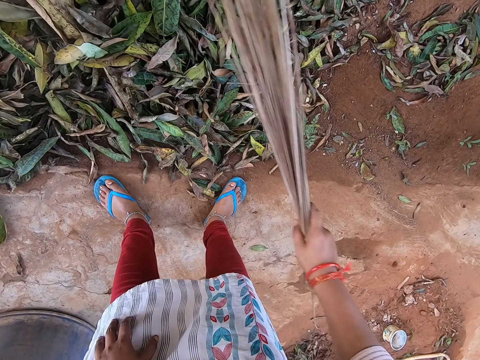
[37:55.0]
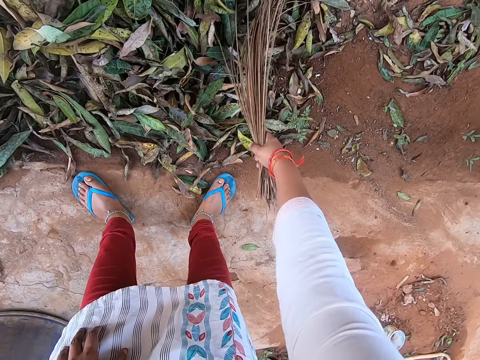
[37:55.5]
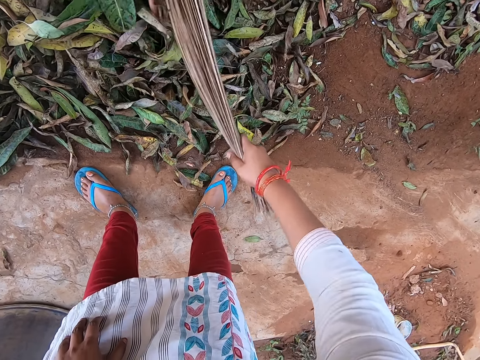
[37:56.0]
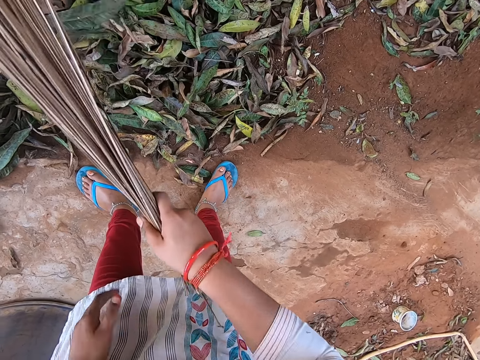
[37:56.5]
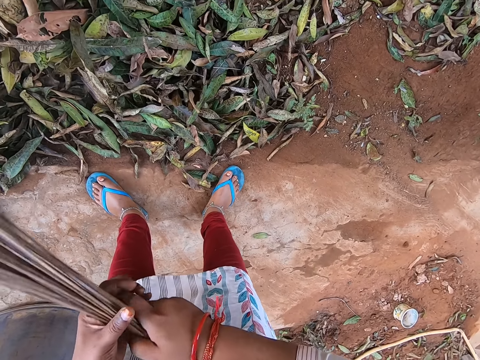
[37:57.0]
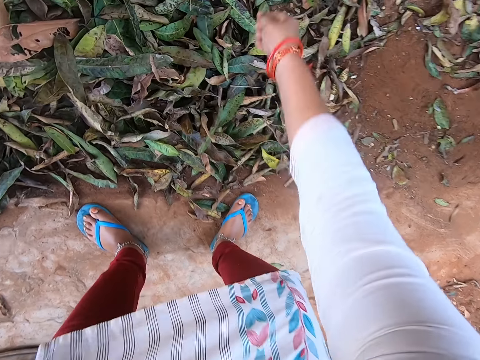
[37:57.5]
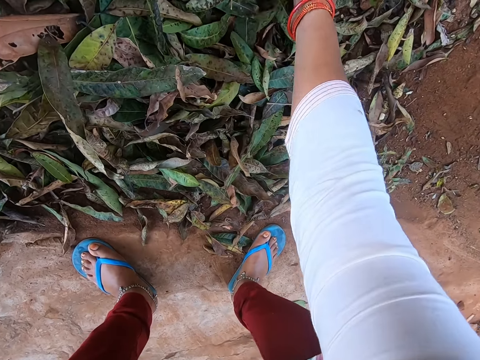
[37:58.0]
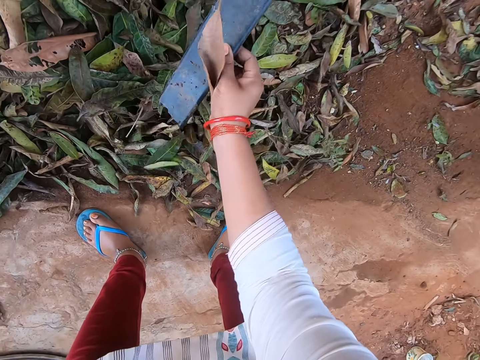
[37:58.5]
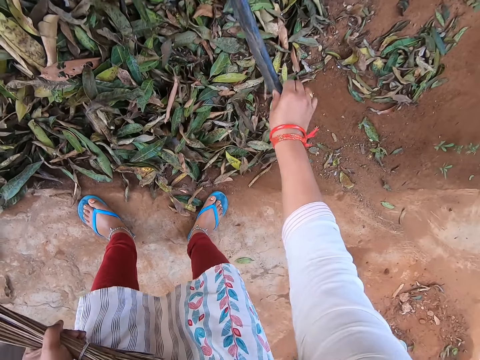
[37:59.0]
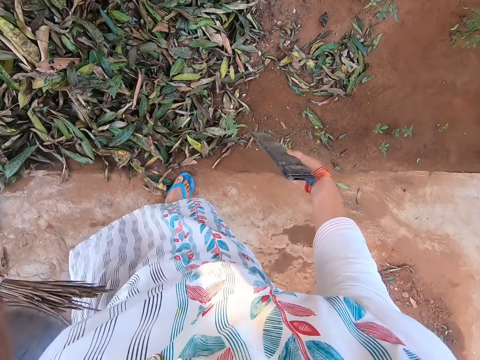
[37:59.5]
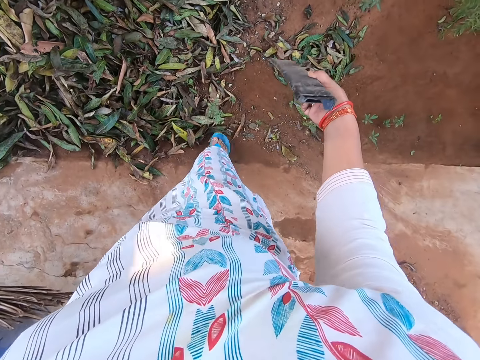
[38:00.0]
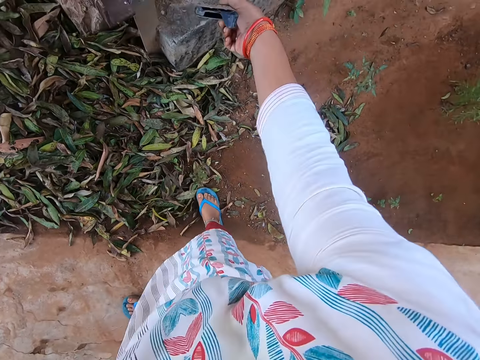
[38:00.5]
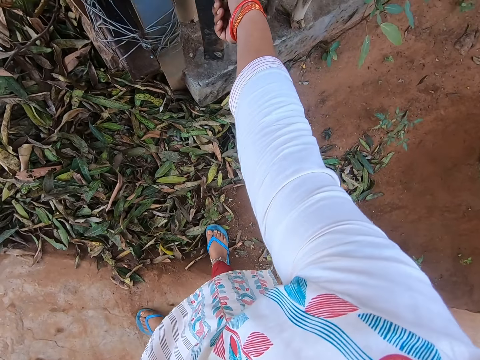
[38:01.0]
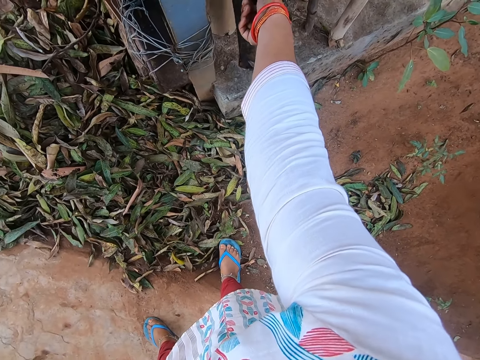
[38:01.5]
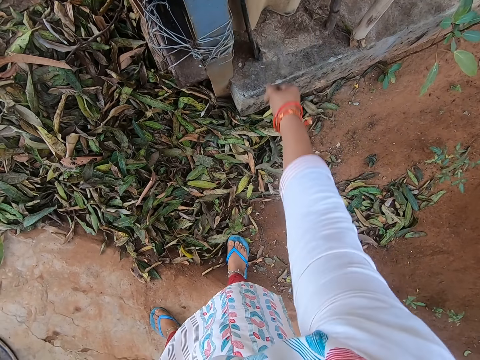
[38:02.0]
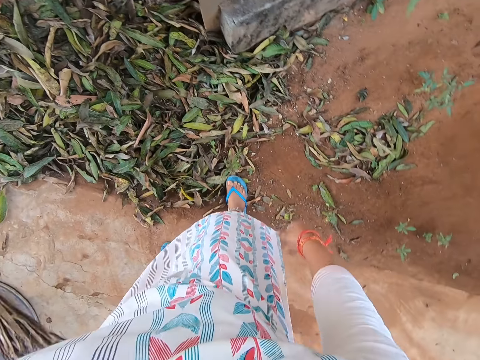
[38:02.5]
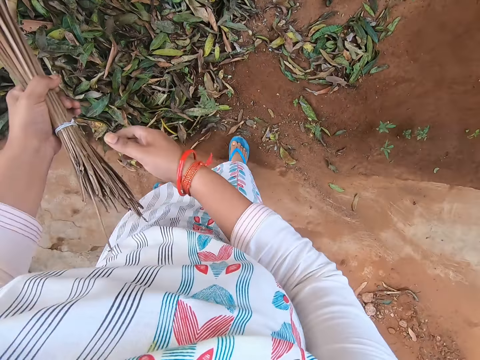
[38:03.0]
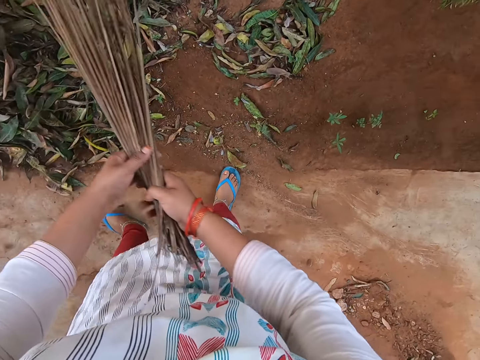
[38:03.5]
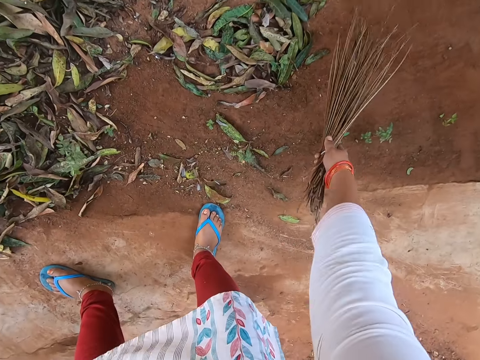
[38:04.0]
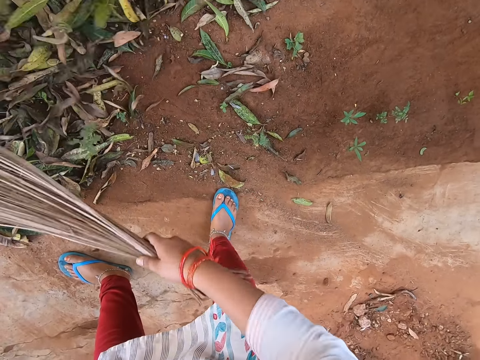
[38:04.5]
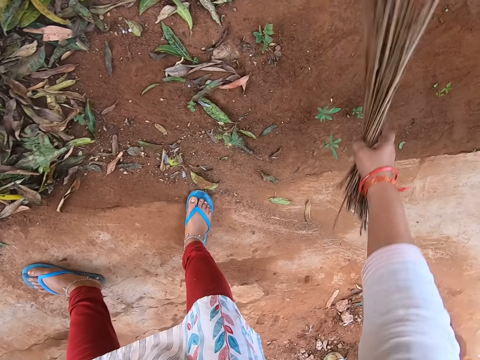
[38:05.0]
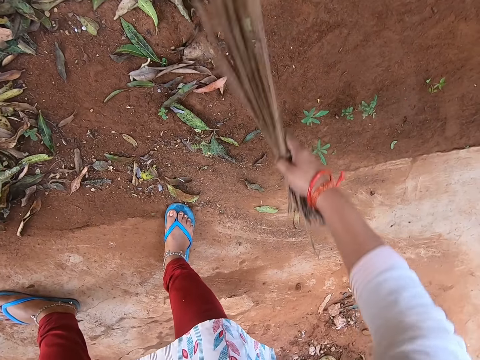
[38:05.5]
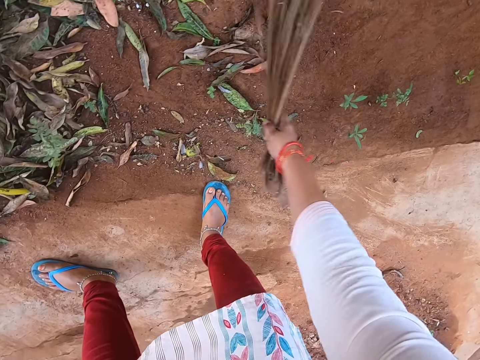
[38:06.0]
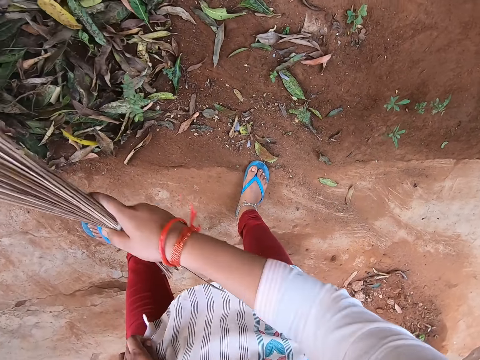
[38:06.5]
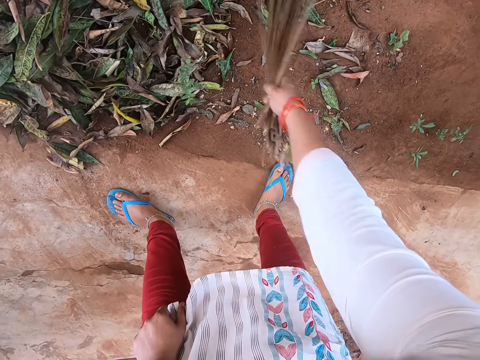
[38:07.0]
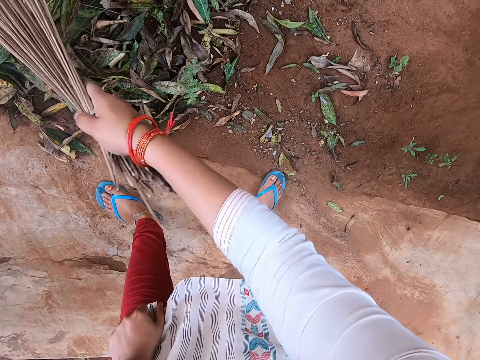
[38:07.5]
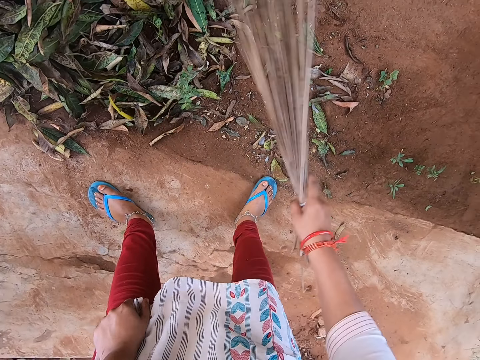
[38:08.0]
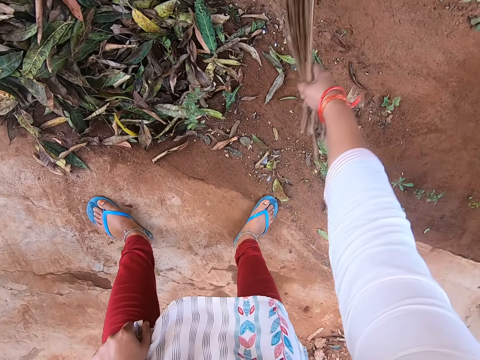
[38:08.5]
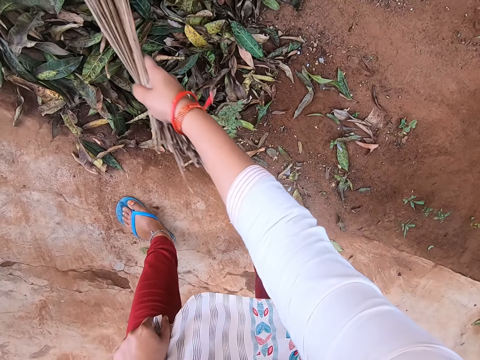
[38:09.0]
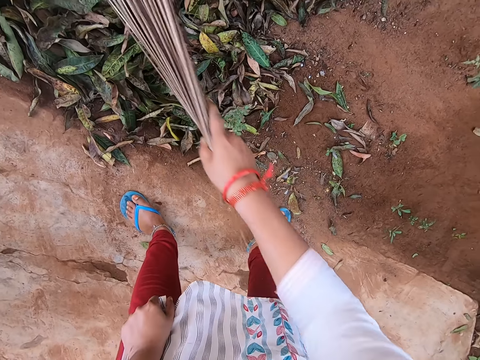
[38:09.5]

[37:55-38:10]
The camera wearer passes the broom from her right hand to her left hand. She removes a plastic panel from the heap of leaves with her right hand. She puts the plastic panel on a concrete surface with her right hand. She takes the broom from her left hand with her right hand. She sweeps leaves on the ground into the heap of leaves on the ground with the broom in her right hand.

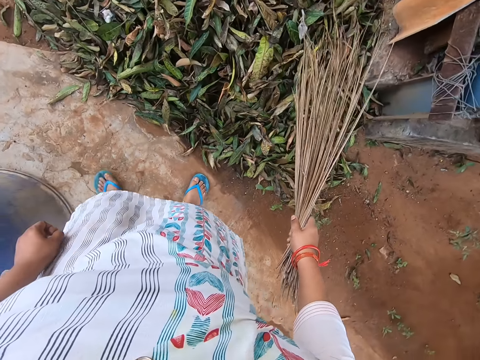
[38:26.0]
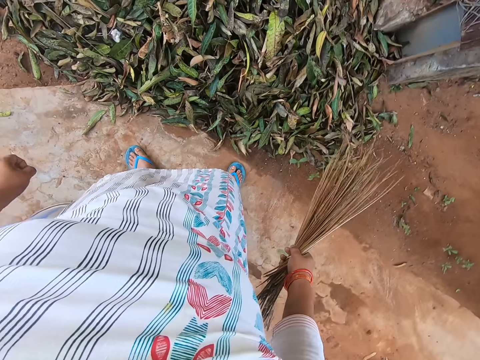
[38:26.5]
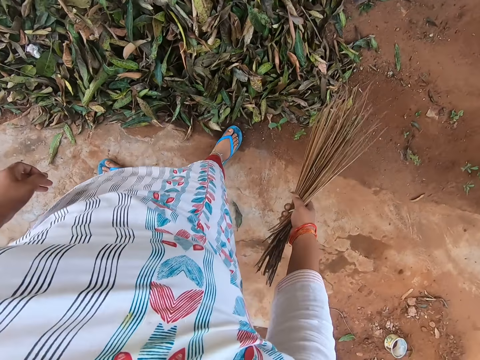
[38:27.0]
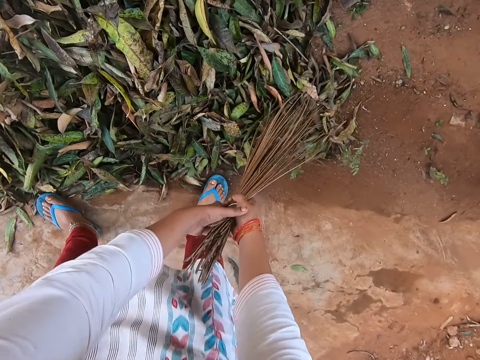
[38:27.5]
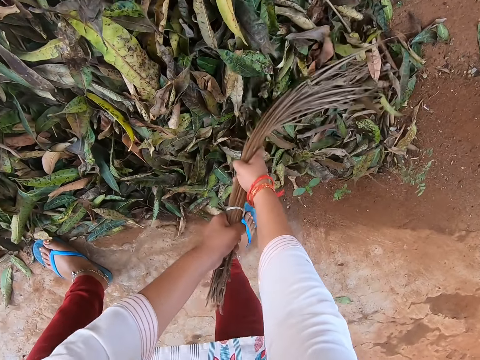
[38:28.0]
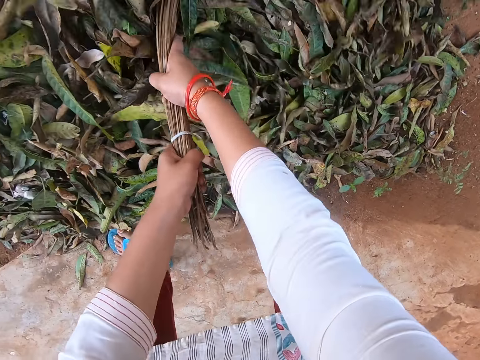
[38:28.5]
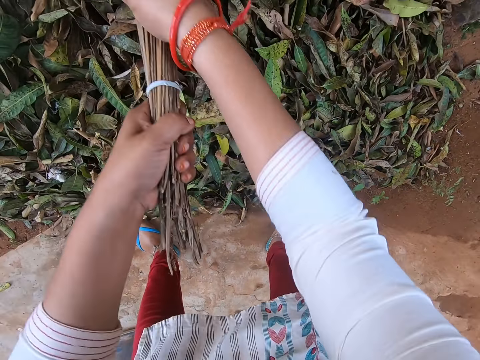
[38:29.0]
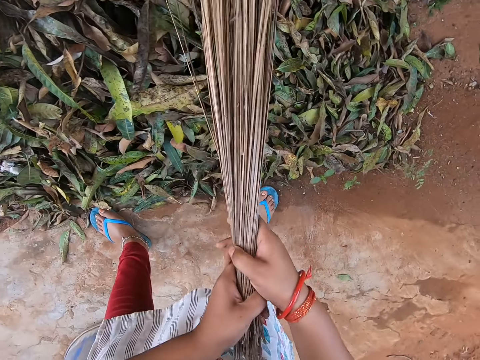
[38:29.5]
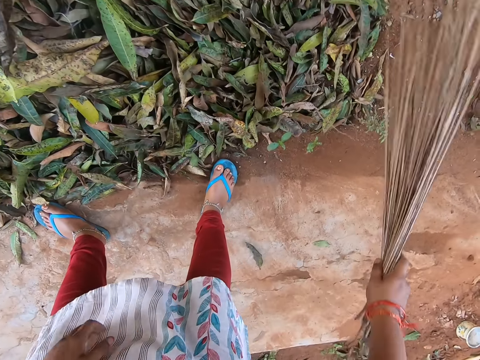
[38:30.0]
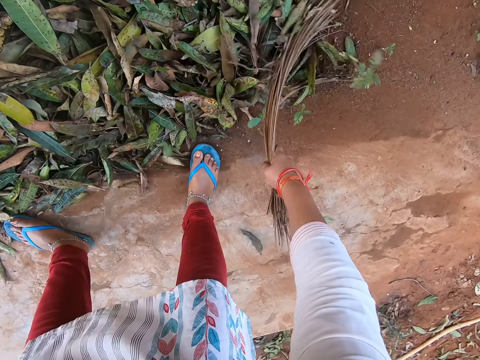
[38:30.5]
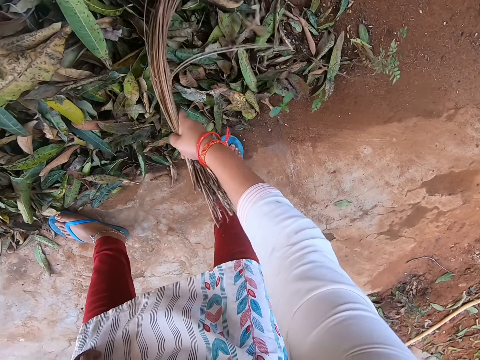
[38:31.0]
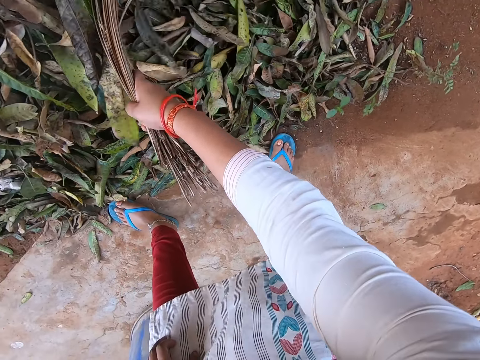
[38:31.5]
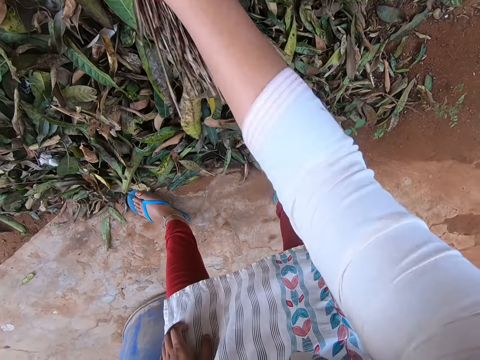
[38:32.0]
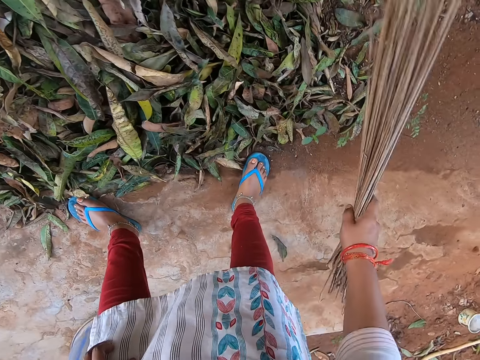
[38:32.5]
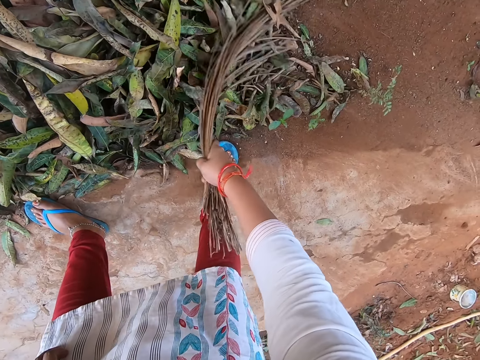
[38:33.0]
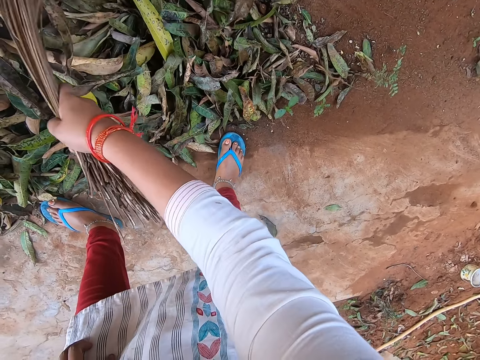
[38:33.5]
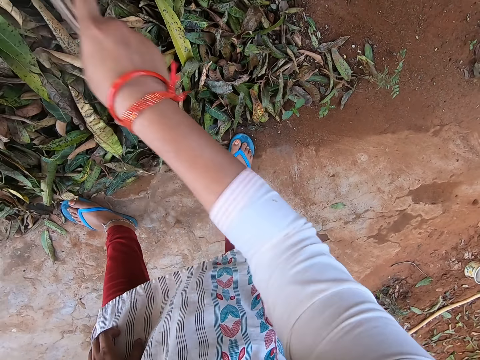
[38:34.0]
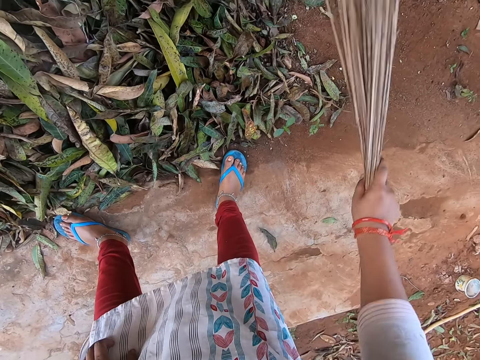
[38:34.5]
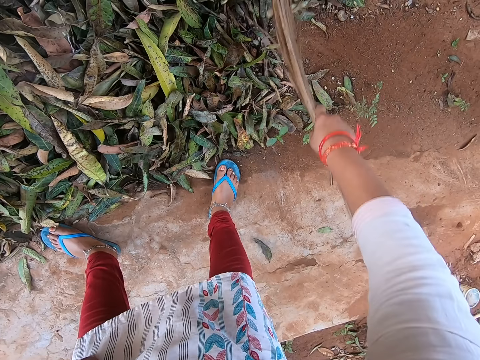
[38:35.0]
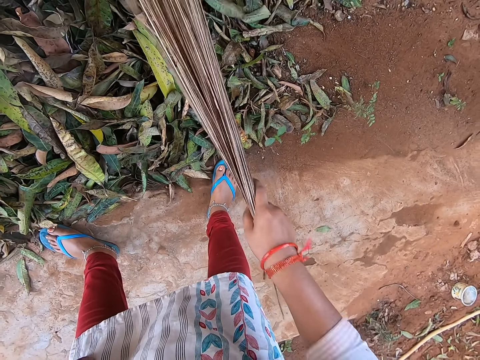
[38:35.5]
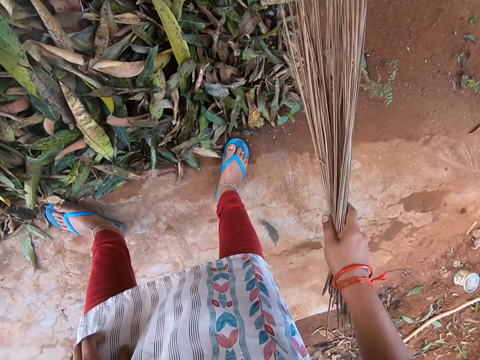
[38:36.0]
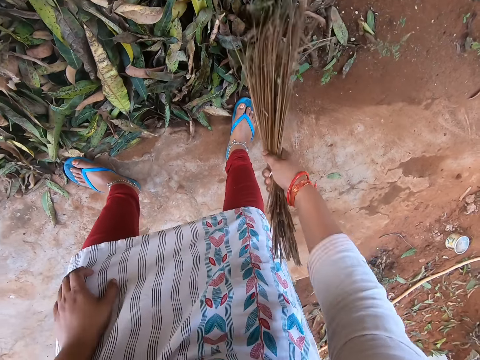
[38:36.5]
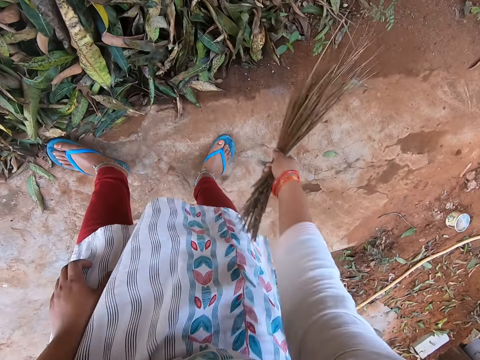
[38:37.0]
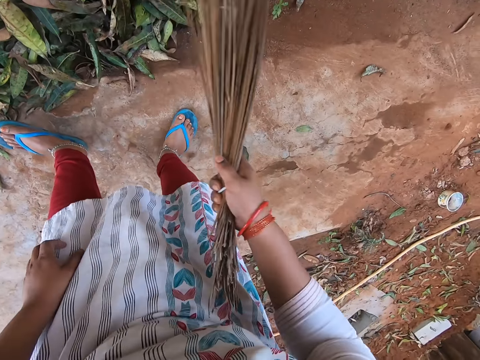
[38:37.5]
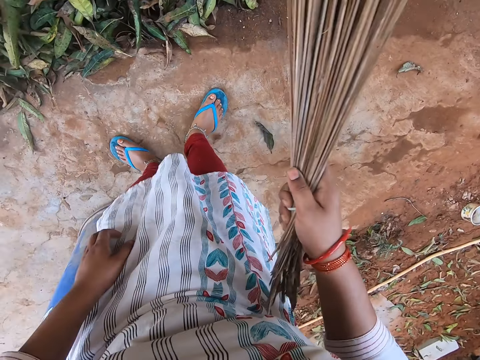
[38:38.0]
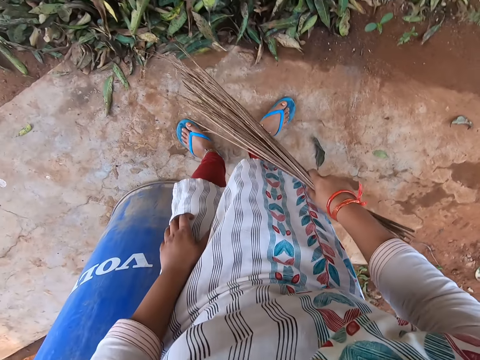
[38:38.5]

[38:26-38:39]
The camera wearer holds the broom in her right hand with her left hand. She sweeps the leaves in the heap of leaves on the ground with the broom in both hands. She puts her left hand on her left knee. She sweeps the leaves in the heap of leaves on the ground with the broom in her right hand.
